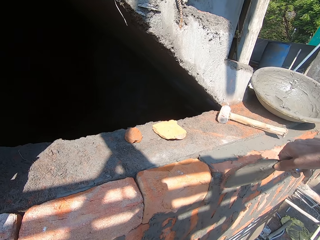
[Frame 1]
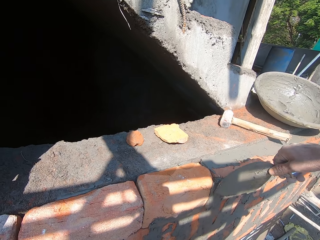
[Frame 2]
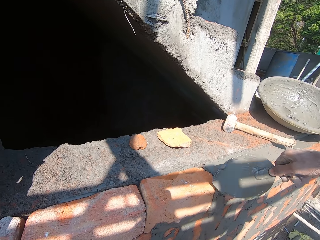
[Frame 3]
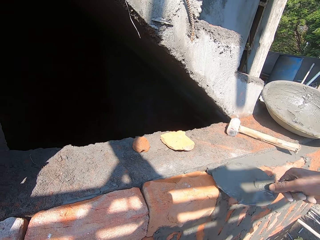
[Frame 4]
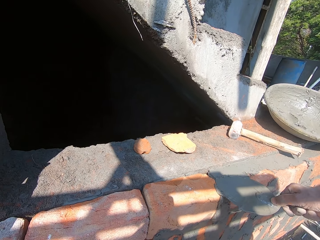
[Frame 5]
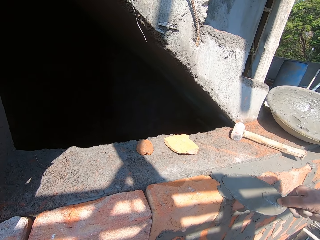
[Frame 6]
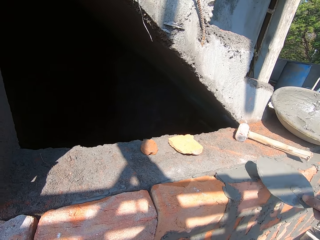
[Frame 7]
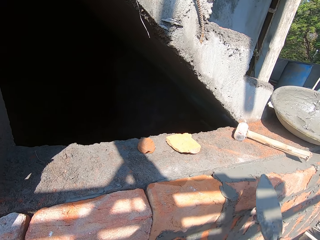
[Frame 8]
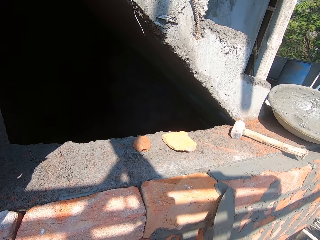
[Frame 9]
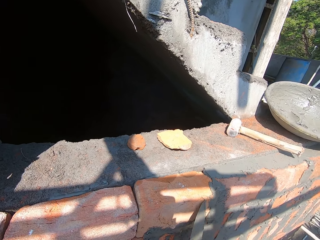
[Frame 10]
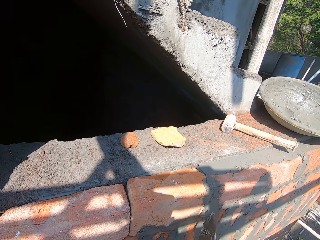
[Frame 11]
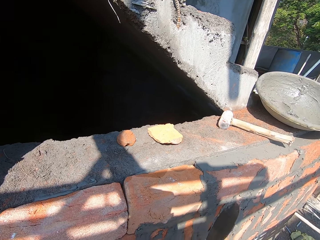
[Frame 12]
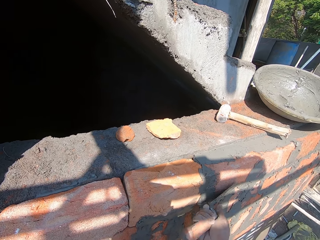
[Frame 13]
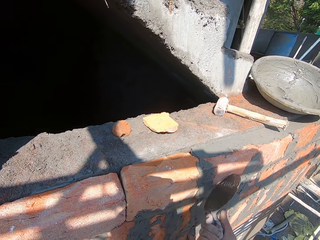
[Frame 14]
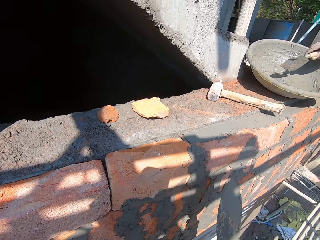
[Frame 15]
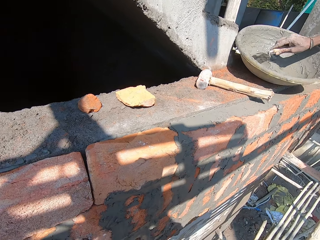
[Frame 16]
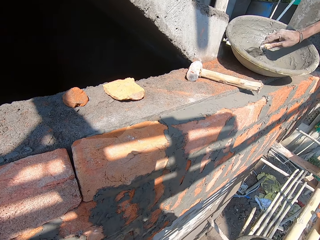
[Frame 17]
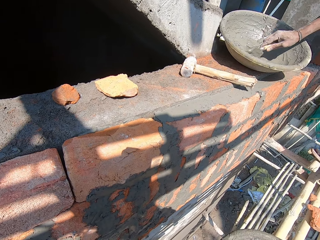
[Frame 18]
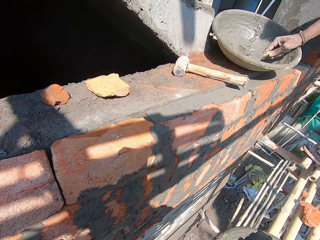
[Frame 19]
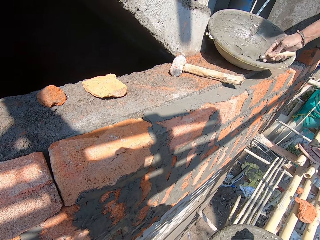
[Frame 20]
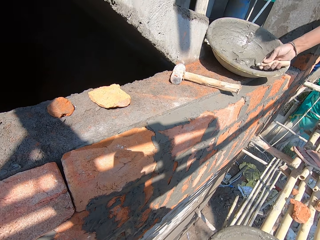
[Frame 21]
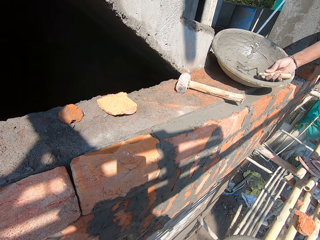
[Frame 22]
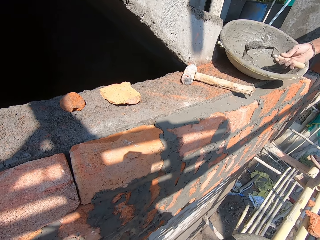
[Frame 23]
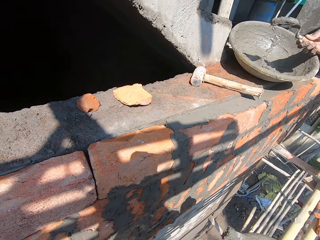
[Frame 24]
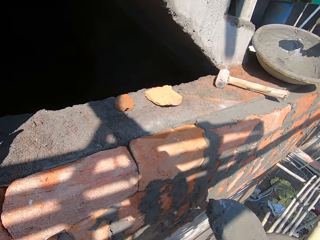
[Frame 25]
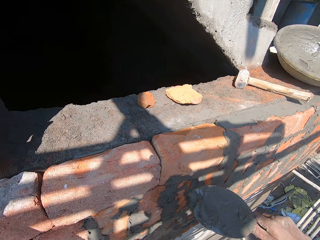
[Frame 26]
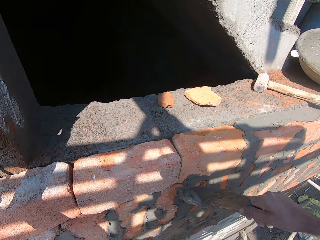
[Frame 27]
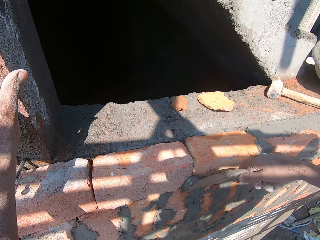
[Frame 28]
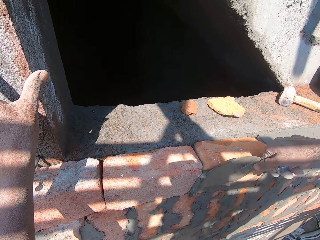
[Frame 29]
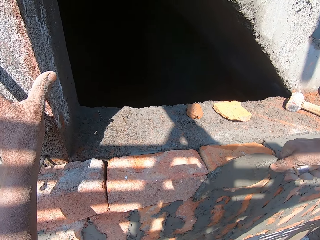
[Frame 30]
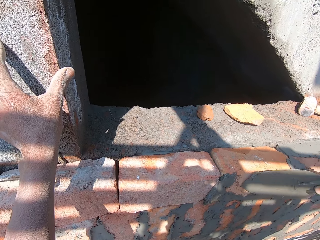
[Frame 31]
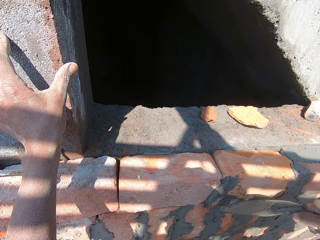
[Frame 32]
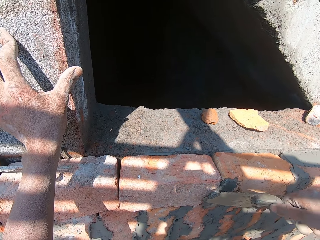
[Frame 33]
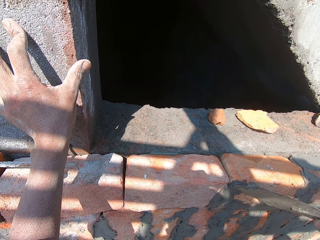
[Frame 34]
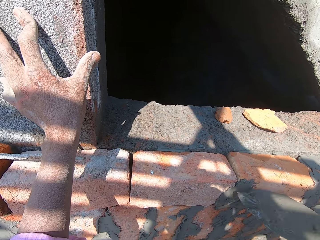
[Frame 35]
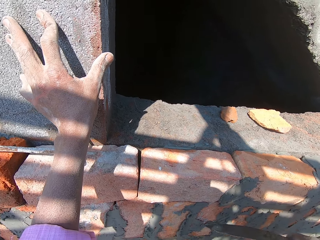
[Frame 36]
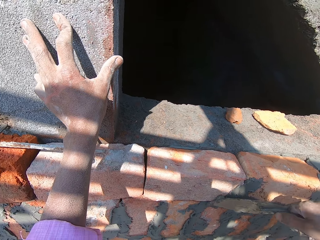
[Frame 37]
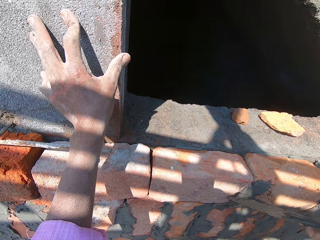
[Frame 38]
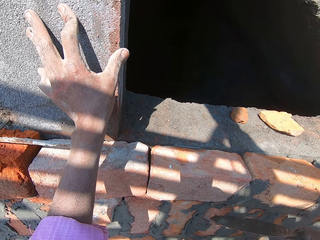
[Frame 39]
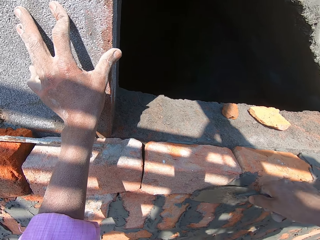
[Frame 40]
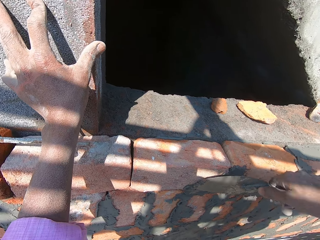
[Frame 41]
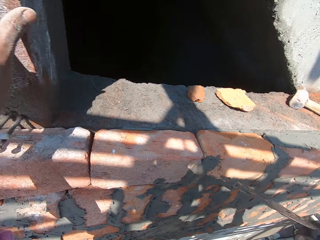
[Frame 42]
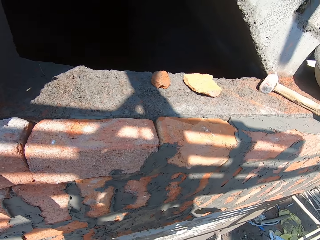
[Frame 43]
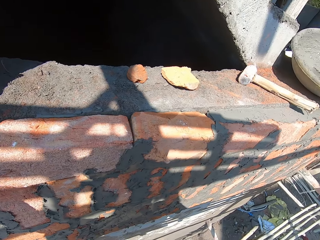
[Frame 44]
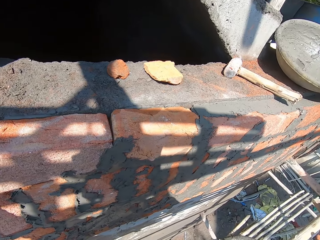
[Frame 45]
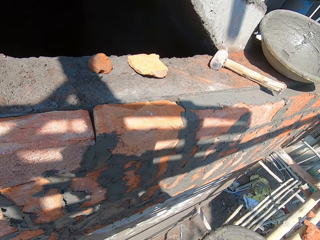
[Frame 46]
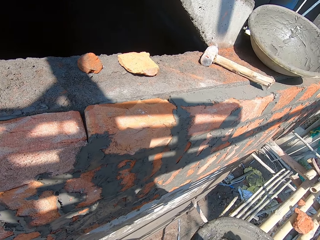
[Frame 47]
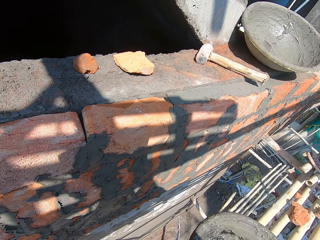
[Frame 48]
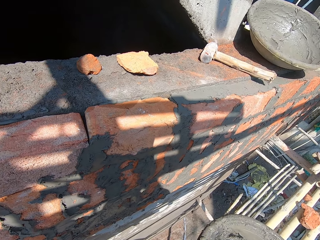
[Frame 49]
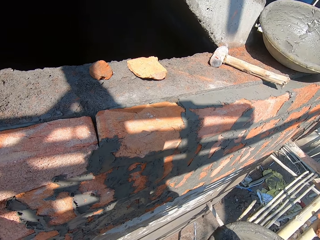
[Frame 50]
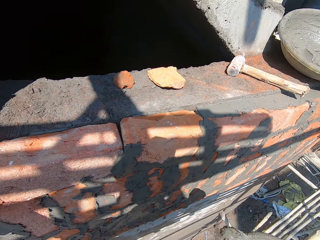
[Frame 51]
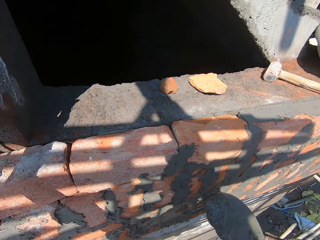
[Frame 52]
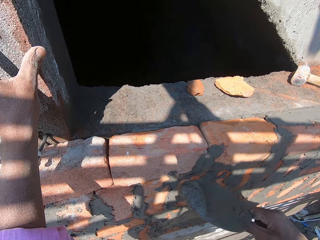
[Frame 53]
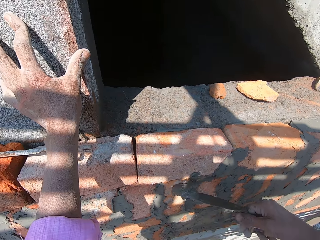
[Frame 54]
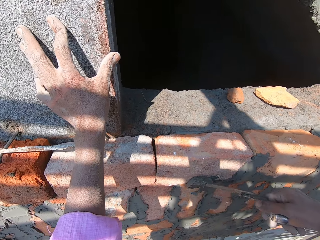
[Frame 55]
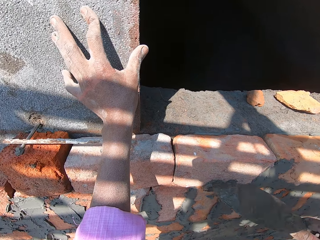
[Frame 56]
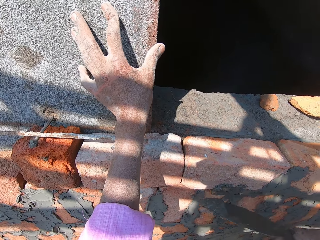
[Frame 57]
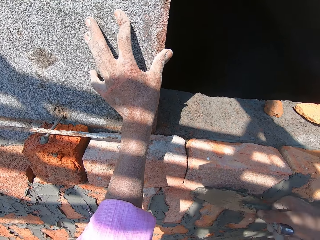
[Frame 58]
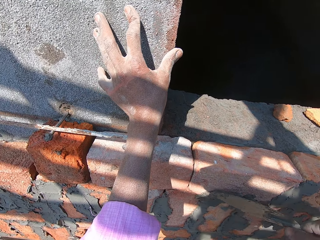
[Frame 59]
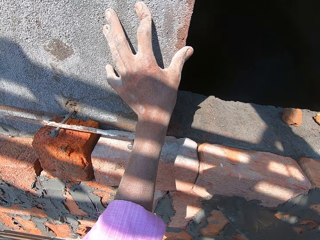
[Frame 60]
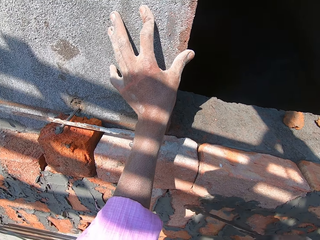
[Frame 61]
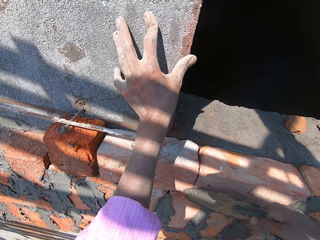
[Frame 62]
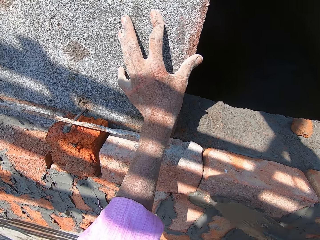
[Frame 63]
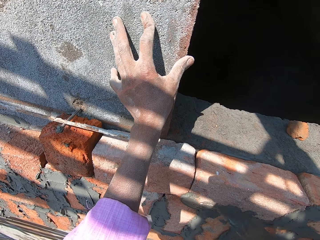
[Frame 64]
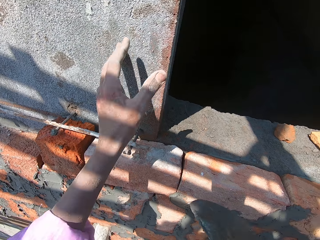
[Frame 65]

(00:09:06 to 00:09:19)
The camera wearer rubs mortar on the wall with the trowel in his right hand. He scoops some mortar from the pan on the scaffold with the hand trowel in his right hand. He applies the mortar on the wall with the hand trowel in his right hand.

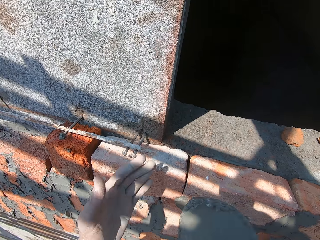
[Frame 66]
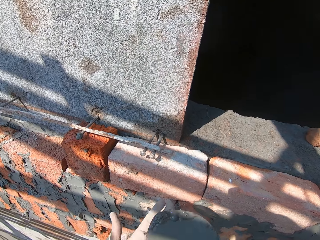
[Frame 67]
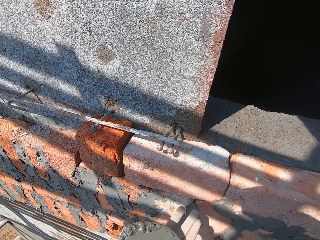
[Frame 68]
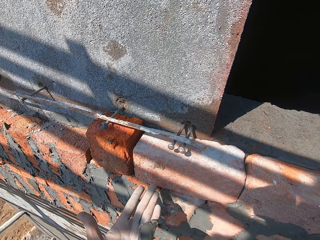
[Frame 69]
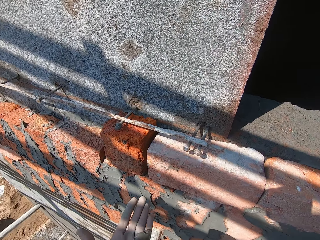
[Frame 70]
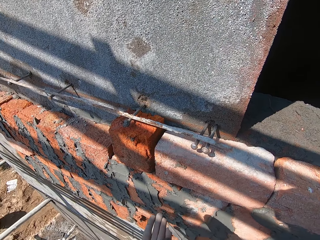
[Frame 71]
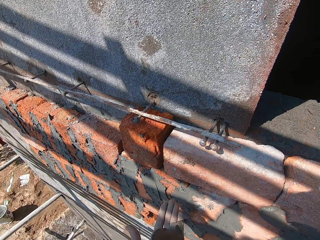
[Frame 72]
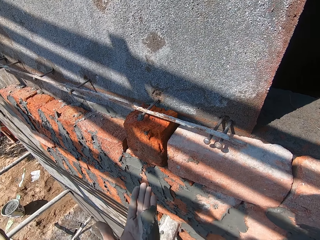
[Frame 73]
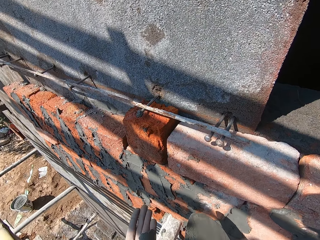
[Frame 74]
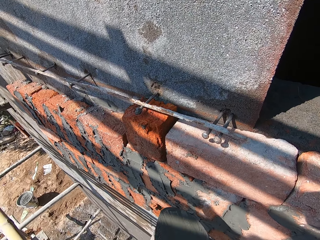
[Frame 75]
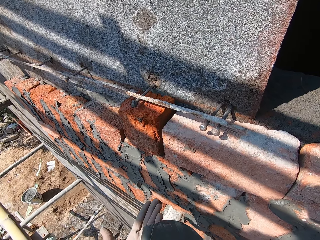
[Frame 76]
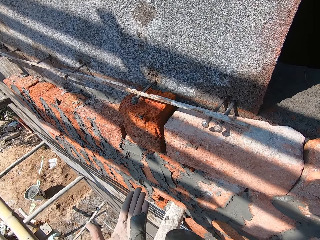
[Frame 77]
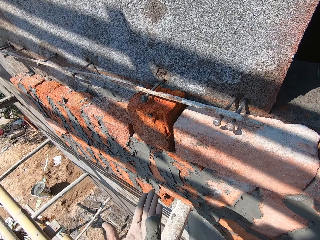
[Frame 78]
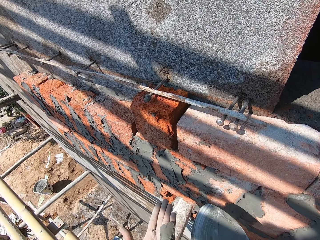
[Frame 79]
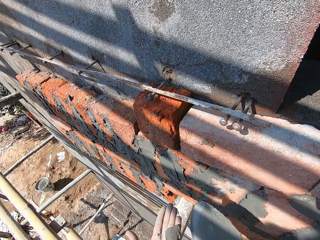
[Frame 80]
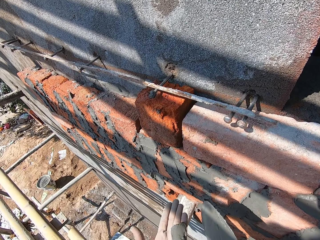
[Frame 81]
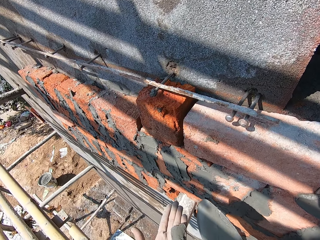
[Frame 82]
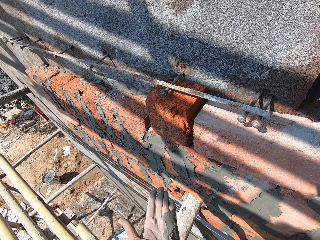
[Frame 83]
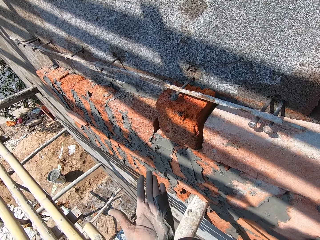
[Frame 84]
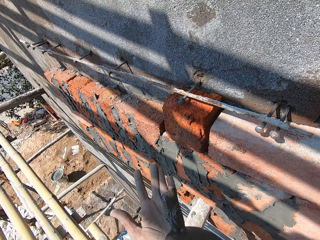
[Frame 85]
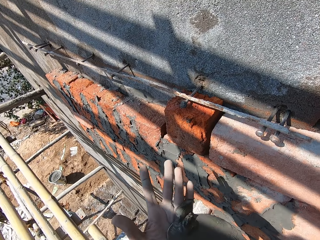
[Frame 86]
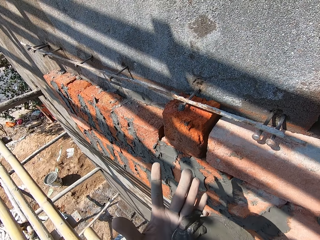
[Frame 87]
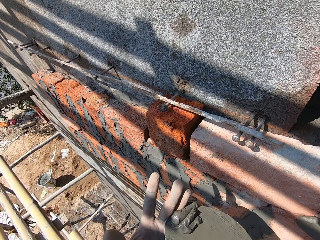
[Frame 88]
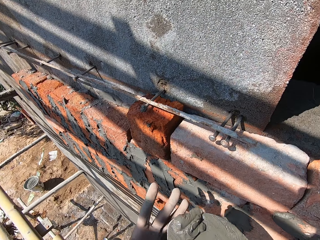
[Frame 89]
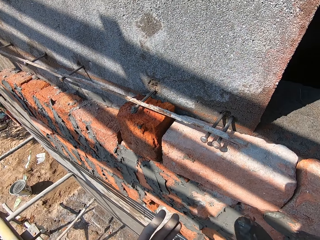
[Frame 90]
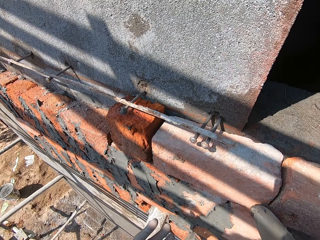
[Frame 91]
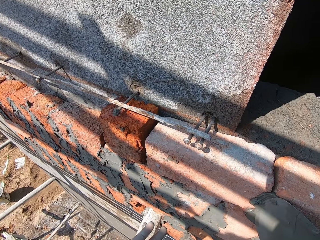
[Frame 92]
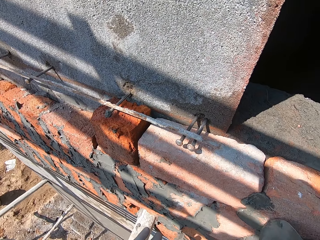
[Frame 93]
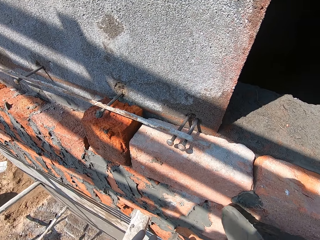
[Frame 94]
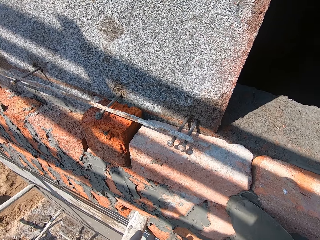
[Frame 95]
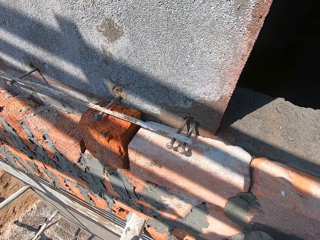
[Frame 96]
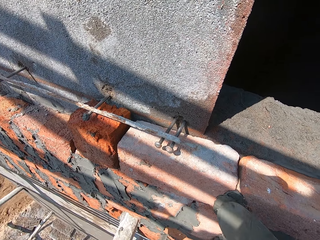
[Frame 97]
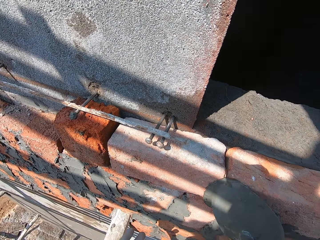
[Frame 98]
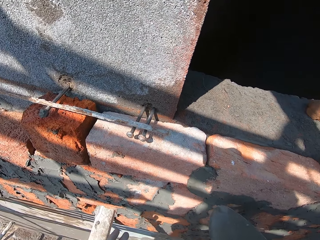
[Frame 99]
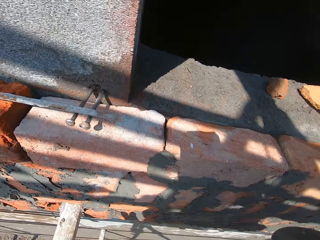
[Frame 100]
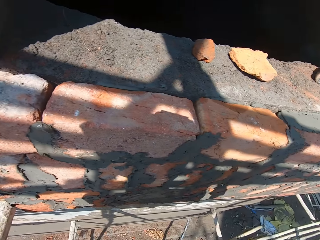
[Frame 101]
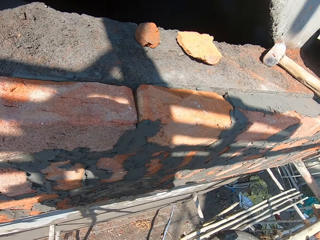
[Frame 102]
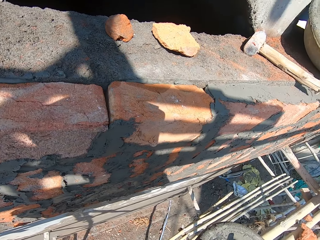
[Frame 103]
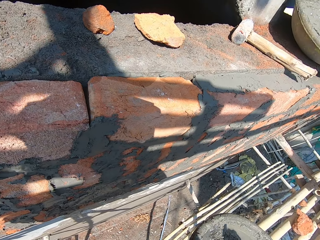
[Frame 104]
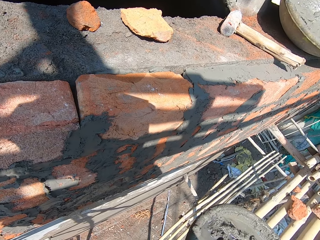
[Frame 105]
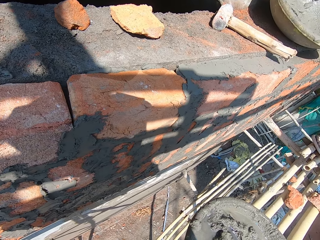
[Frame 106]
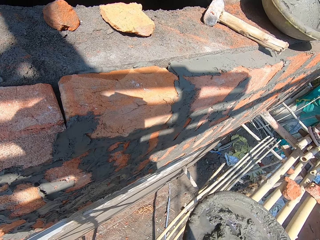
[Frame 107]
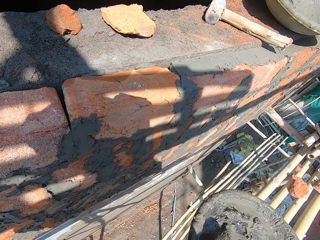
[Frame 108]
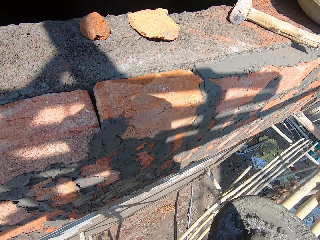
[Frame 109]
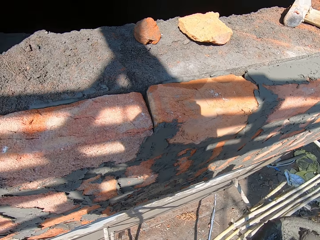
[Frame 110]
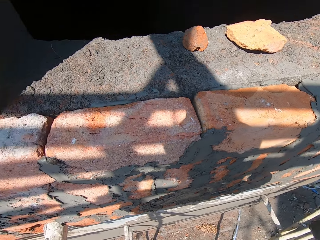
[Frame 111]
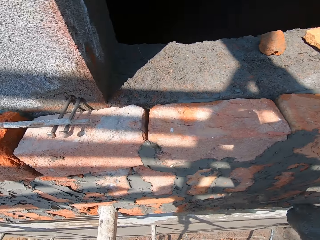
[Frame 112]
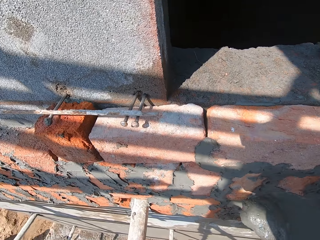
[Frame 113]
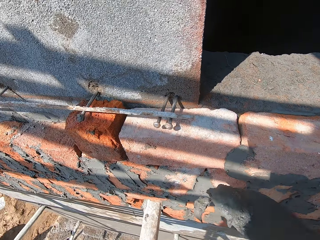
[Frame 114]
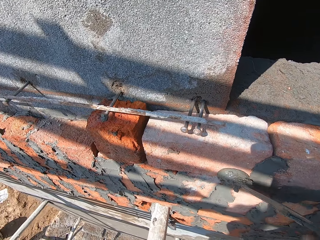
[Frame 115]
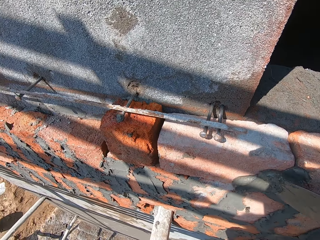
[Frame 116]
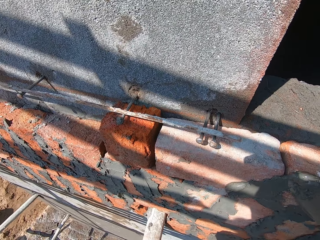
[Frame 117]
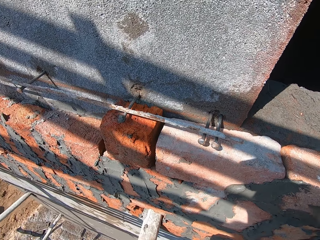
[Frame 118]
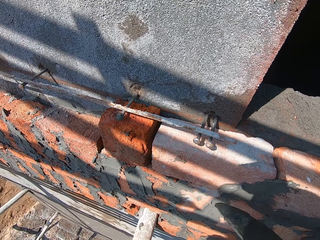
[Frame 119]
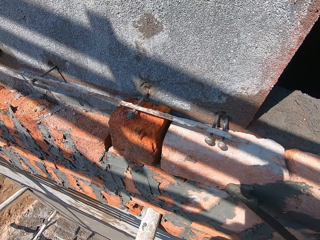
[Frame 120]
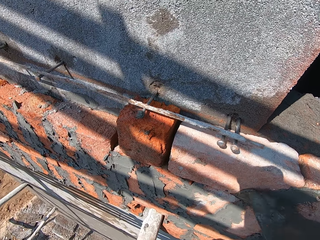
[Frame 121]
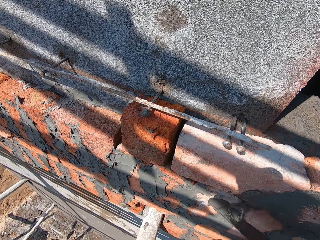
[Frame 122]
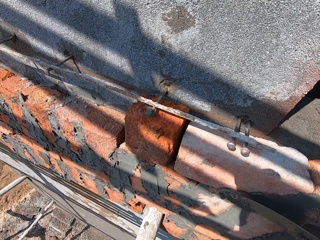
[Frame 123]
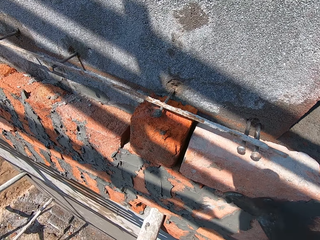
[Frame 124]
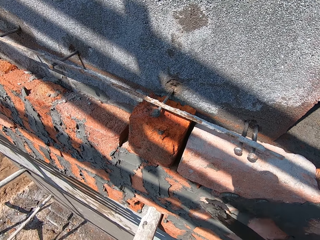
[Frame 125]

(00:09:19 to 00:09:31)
The camera wearer puts some mortar from the hand trowel in his right hand on his left hand. He scrapes the mortar from his left hand with the hand trowel in his right hand. He scoops the mortar. He applies the mortar on the wall with the hand trowel in his right hand. He scoops some mortar from the pan on the scaffold with the hand trowel in his right hand. He applies the mortar on the wall with the hand trowel in his right hand.
